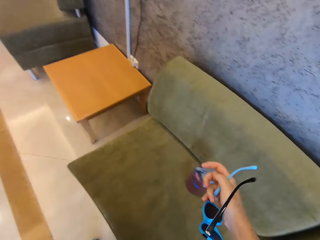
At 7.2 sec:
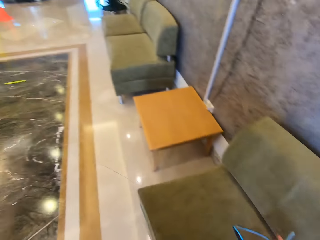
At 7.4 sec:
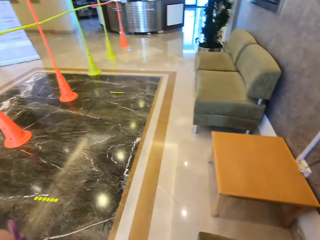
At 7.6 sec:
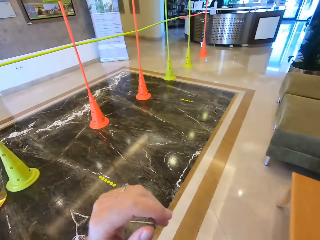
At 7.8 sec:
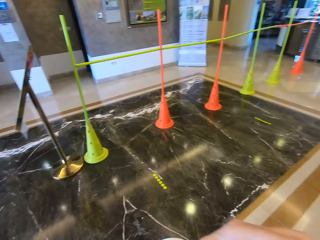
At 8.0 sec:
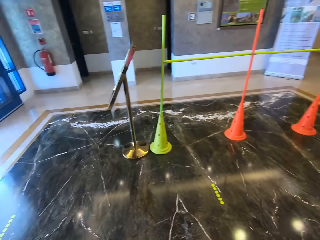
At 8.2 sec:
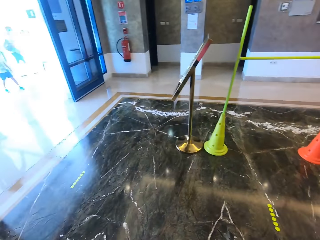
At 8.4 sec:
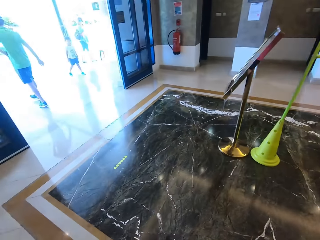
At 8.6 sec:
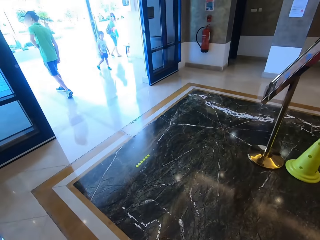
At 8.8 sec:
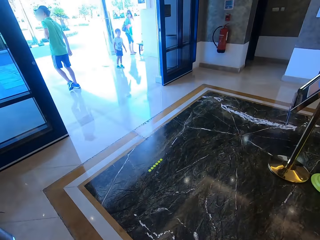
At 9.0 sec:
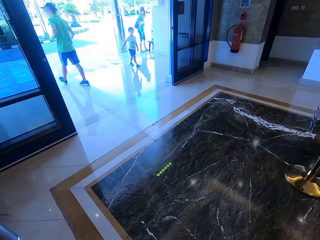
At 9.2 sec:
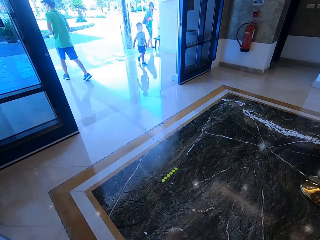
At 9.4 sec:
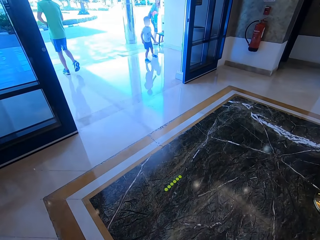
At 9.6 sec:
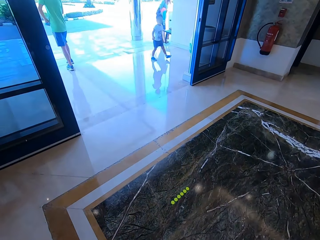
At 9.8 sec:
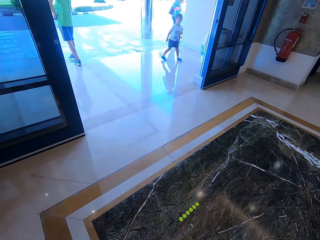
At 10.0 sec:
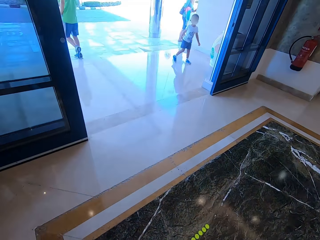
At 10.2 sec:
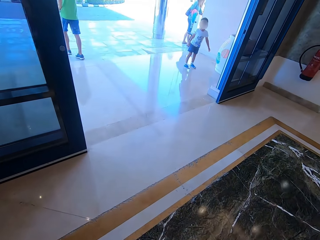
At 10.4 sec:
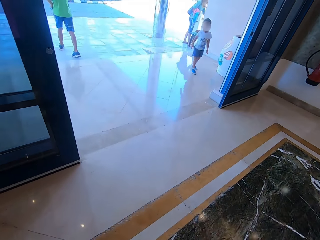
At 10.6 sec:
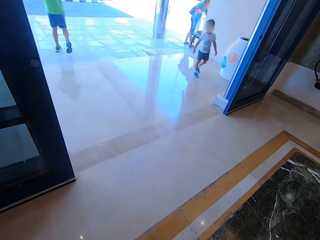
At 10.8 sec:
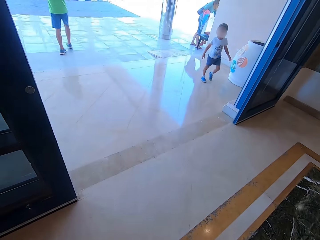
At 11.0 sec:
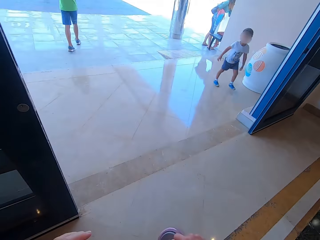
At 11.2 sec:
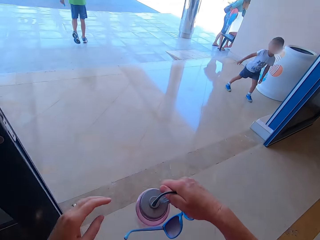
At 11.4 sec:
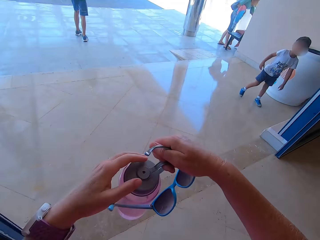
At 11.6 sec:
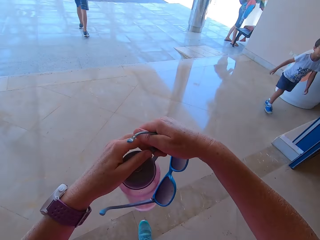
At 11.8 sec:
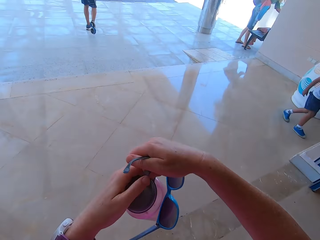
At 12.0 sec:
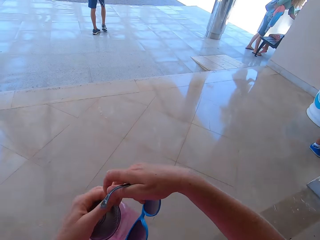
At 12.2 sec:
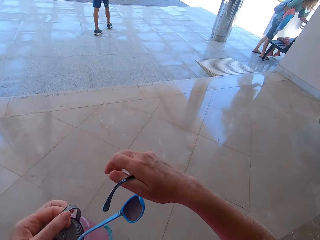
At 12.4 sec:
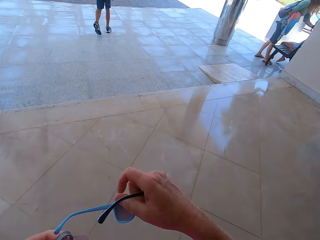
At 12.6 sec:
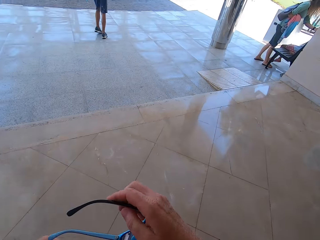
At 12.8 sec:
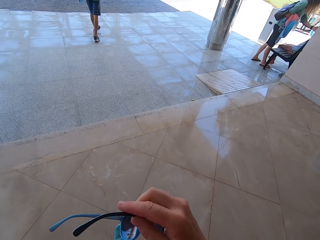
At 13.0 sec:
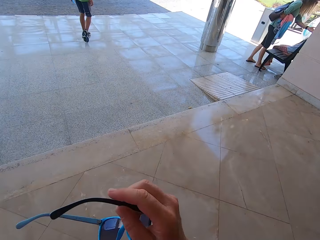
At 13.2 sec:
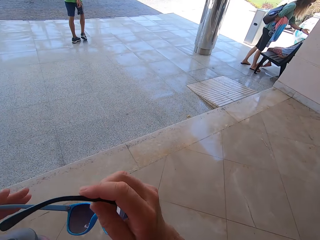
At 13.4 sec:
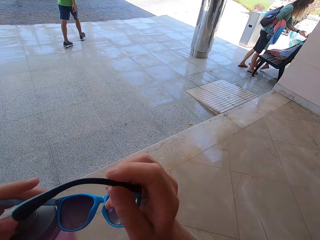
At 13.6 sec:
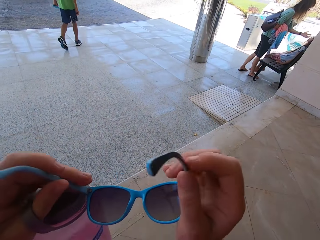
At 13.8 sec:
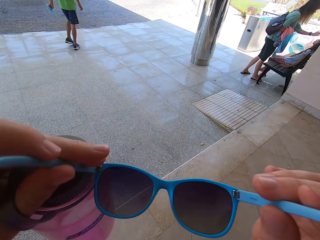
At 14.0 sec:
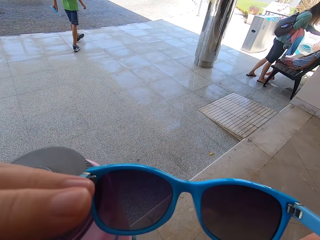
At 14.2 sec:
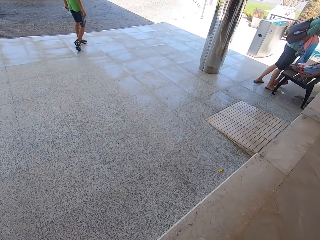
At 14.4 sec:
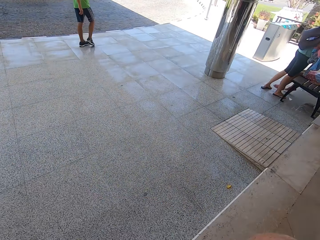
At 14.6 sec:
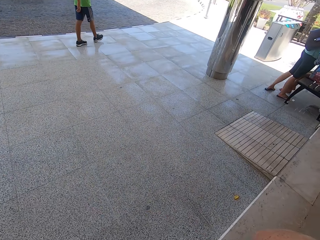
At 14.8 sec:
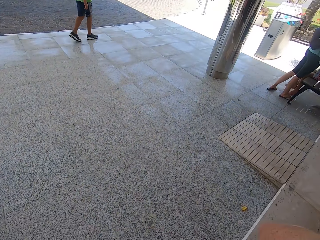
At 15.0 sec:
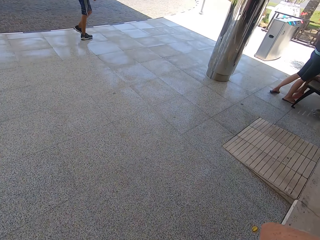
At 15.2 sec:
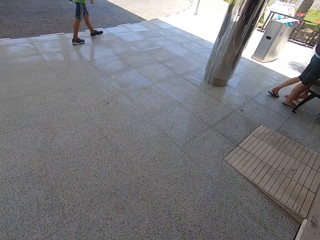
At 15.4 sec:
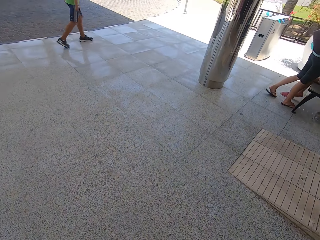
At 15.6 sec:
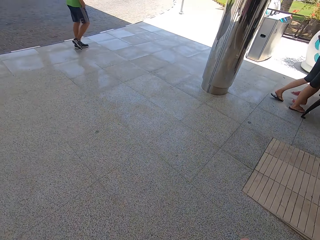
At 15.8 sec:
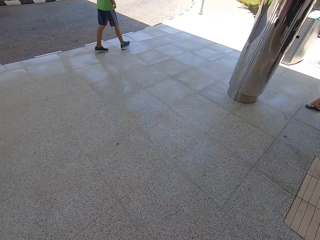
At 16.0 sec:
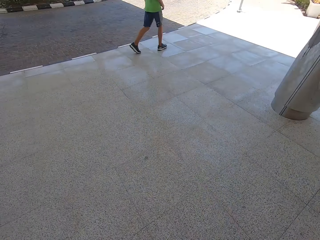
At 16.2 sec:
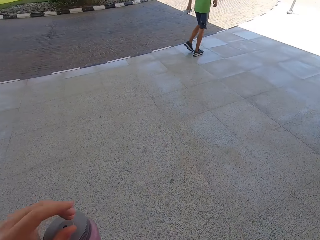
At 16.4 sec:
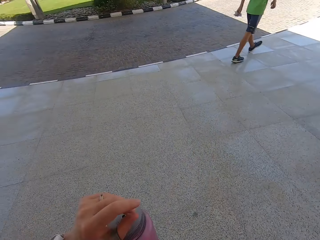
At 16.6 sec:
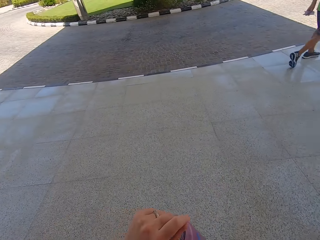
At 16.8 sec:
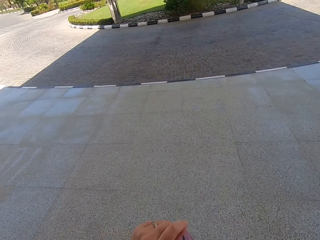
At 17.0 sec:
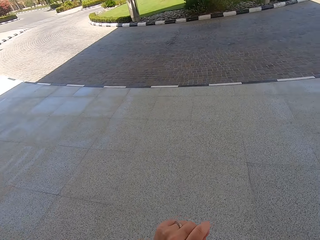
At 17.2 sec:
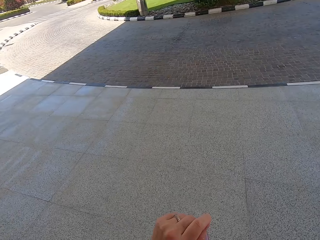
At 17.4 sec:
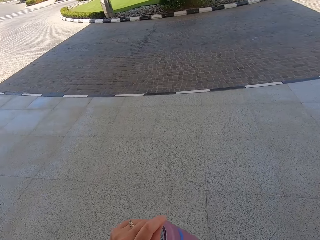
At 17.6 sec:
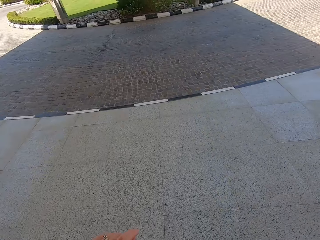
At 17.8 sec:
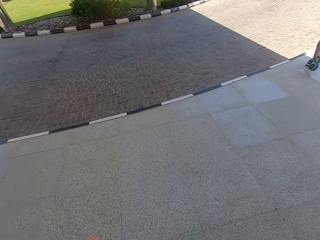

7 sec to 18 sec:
The camera wearer looks around the room. They walk around the room. They put on the glasses.

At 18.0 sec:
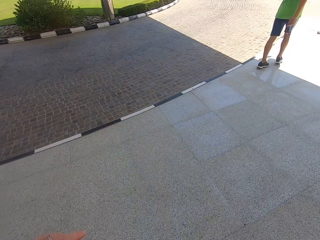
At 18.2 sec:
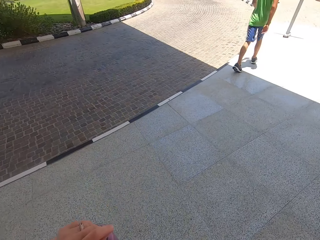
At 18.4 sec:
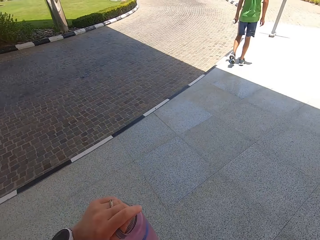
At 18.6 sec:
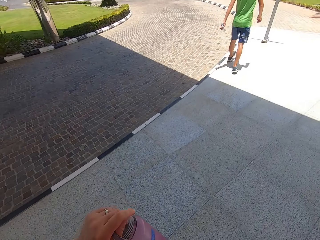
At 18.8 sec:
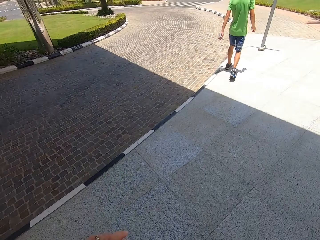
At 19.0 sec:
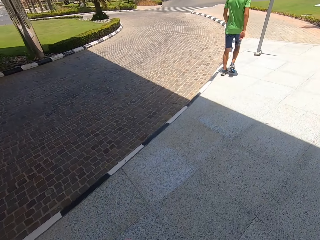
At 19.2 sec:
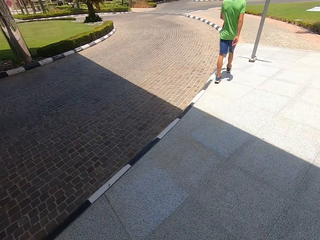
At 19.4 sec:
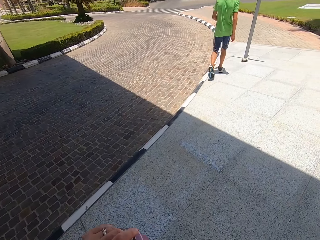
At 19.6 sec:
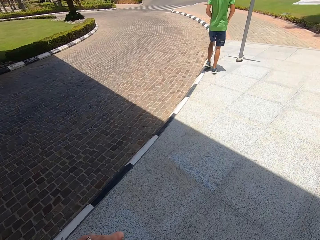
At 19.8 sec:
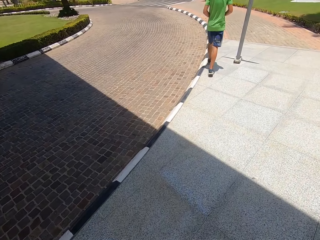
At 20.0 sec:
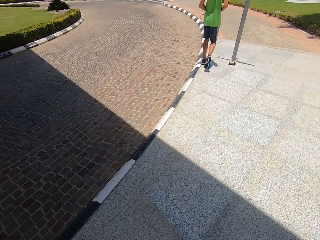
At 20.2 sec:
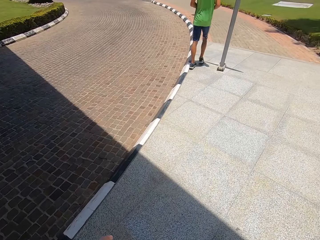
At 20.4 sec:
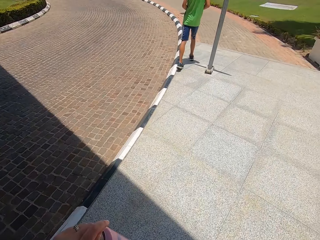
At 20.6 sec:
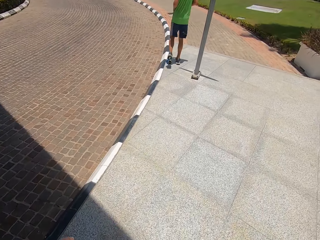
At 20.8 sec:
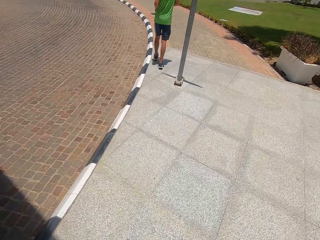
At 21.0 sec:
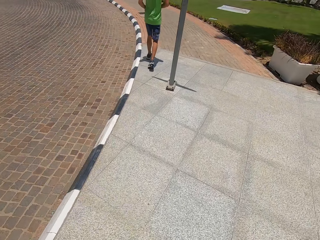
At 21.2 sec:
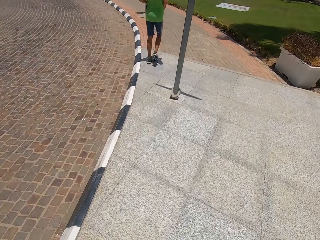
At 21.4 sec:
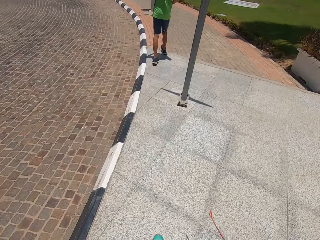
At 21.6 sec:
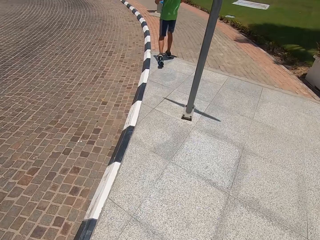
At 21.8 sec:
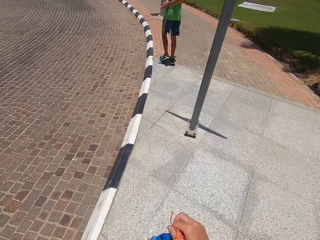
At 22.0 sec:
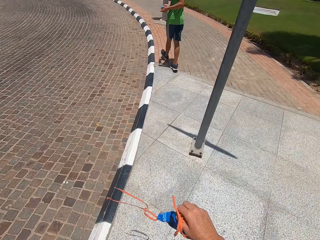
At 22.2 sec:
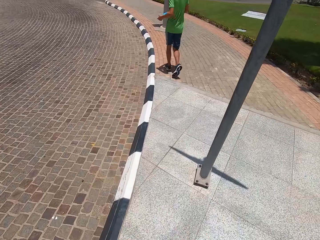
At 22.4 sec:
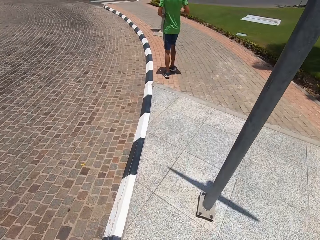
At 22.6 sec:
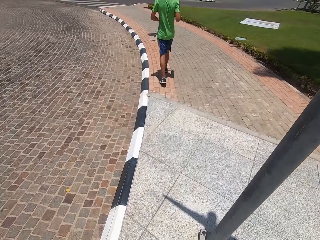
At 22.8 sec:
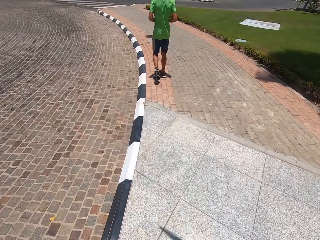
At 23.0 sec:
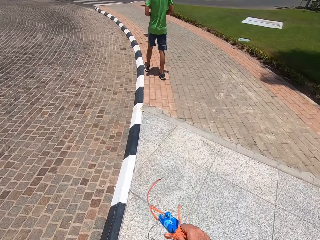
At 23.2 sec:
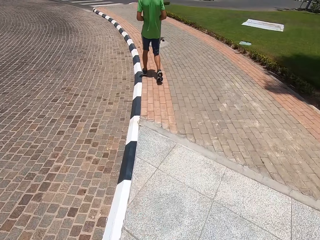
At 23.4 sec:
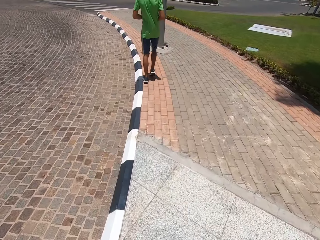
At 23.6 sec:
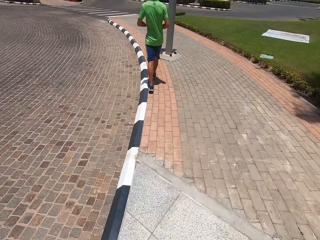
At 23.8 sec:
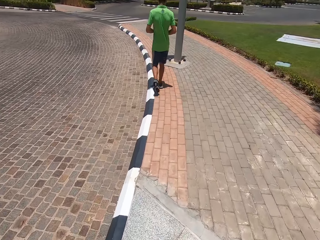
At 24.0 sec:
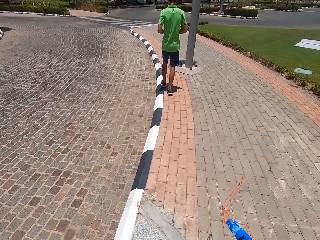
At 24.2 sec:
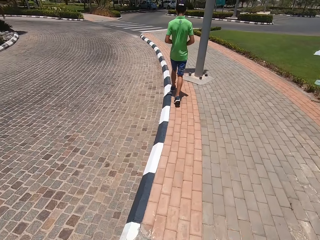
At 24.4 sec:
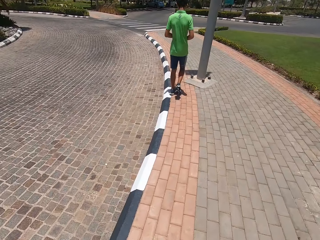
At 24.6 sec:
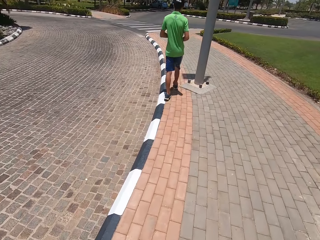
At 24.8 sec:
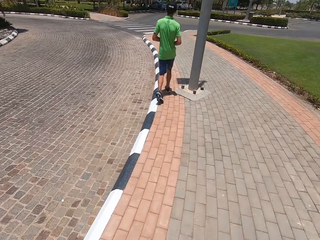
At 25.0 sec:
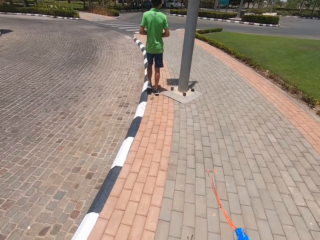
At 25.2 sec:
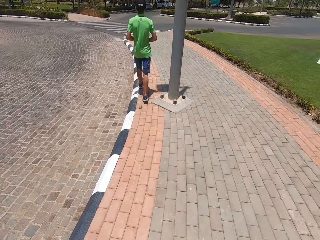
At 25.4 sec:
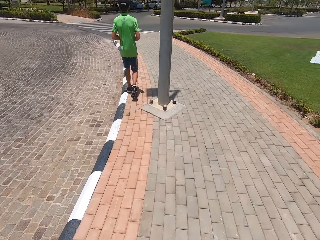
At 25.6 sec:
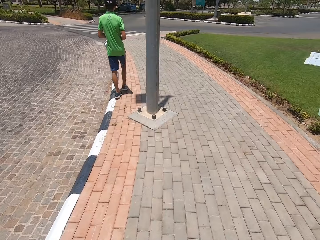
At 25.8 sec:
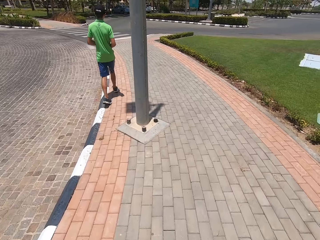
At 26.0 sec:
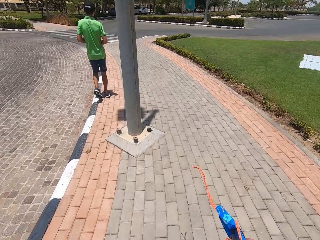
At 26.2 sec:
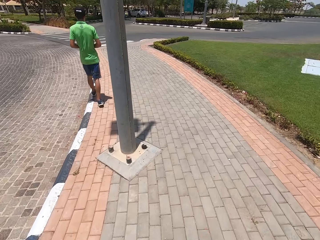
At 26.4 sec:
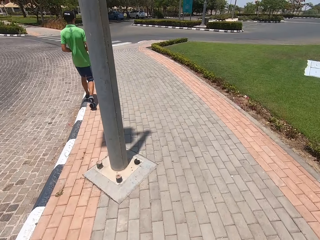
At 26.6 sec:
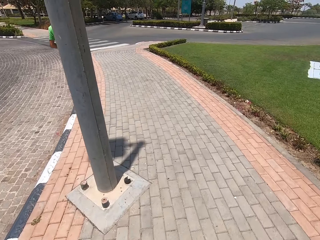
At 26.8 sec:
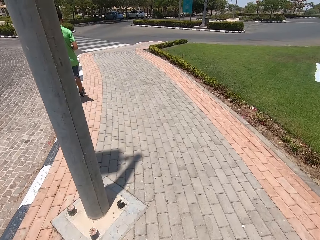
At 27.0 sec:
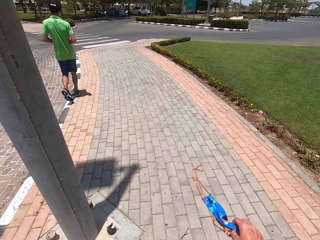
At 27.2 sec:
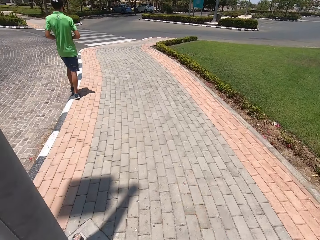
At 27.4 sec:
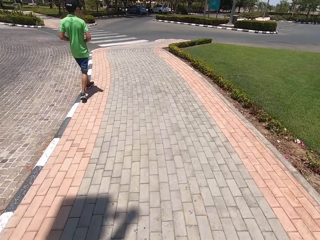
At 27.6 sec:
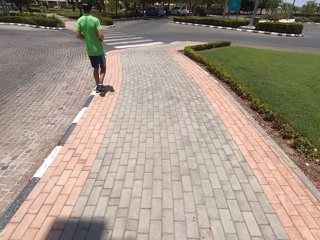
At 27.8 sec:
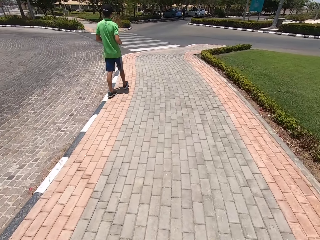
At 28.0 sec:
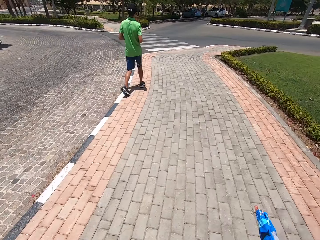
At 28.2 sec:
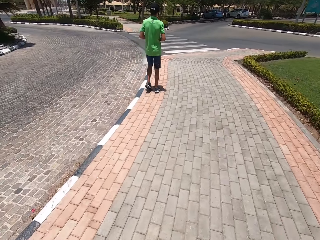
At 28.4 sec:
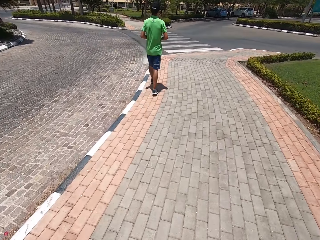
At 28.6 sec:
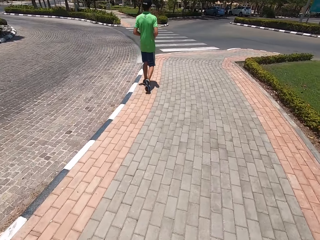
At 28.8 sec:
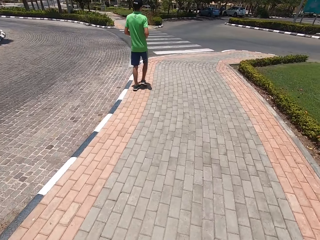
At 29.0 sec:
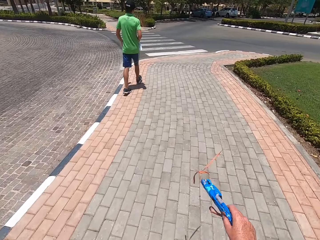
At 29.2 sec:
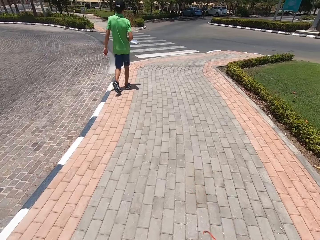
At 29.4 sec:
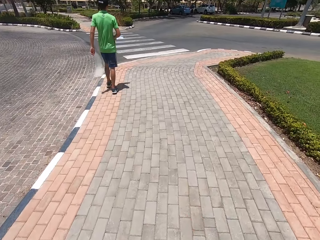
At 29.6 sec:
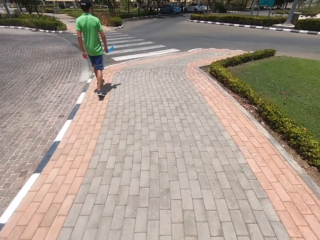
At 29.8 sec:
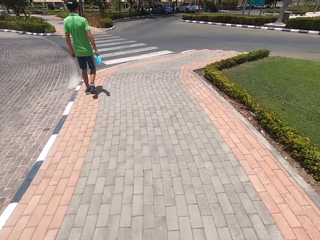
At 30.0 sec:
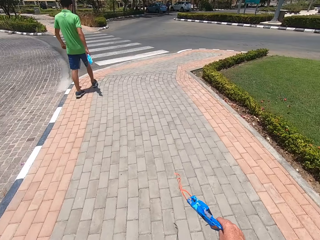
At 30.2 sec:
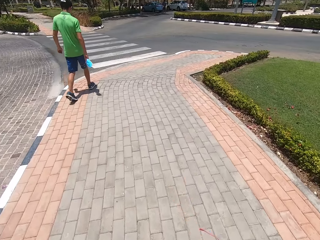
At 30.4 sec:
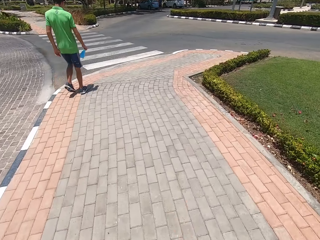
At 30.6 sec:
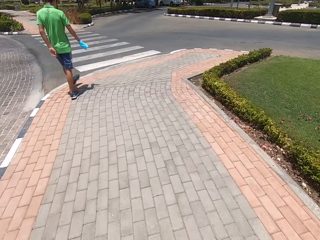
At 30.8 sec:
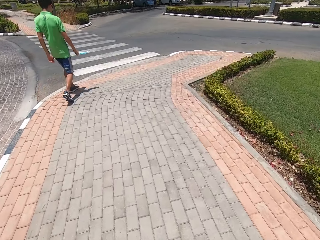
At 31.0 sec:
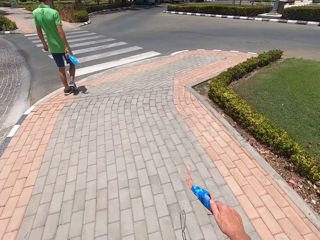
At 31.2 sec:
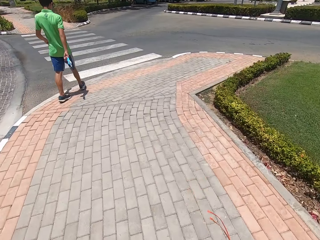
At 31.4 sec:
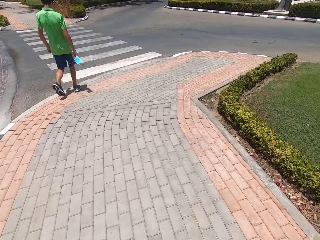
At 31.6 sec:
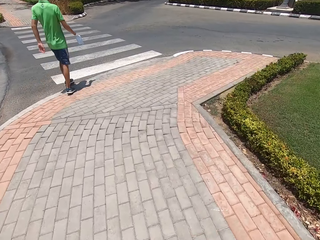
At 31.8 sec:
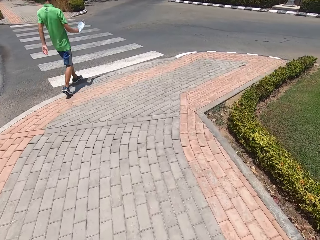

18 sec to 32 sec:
The camera wearer walks on the pavement. A man walks on the pavement.
